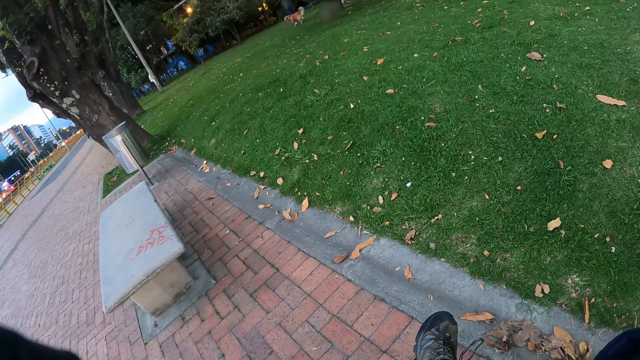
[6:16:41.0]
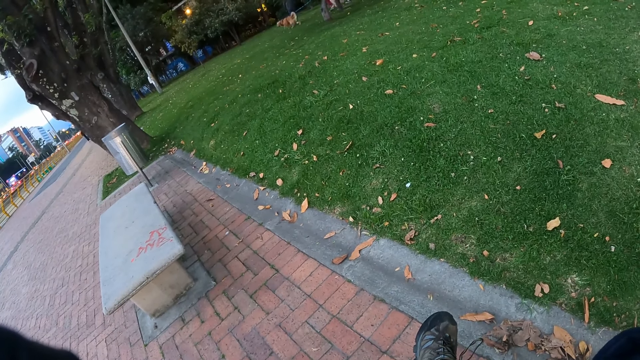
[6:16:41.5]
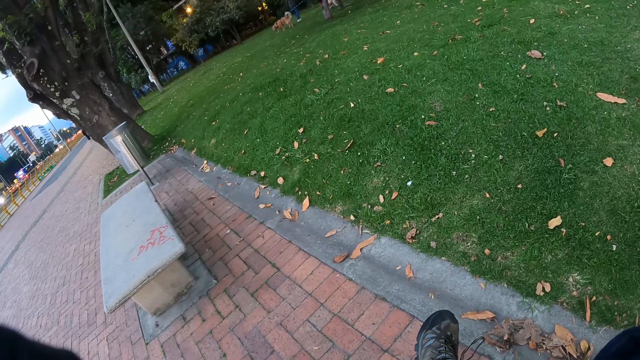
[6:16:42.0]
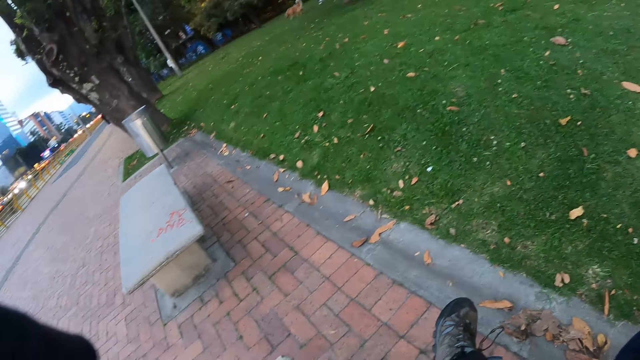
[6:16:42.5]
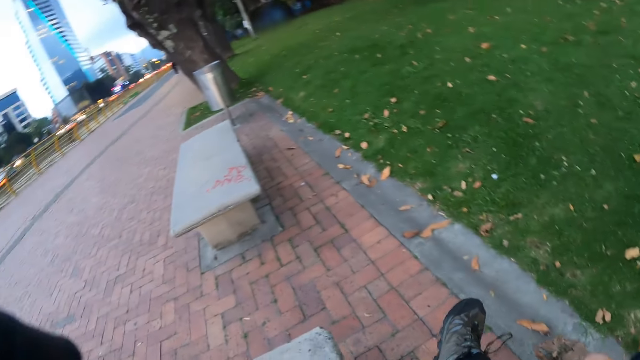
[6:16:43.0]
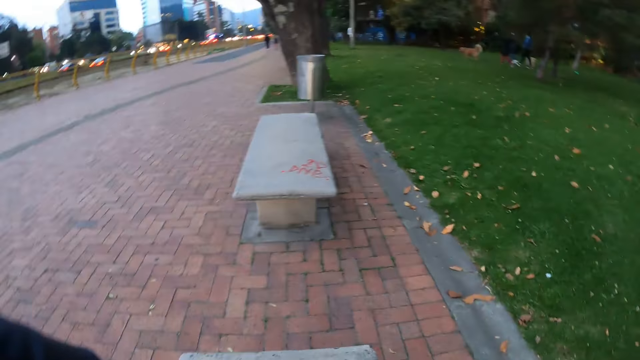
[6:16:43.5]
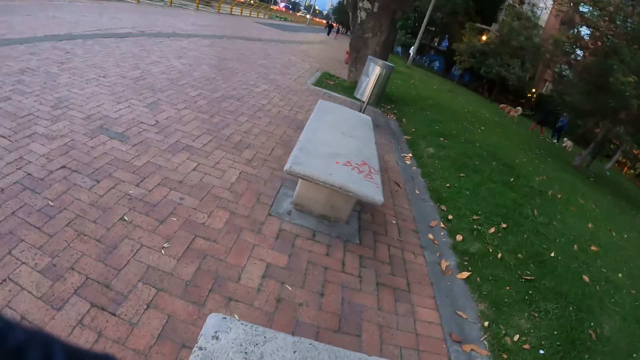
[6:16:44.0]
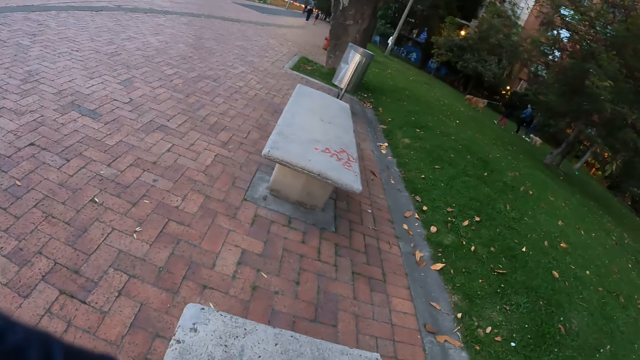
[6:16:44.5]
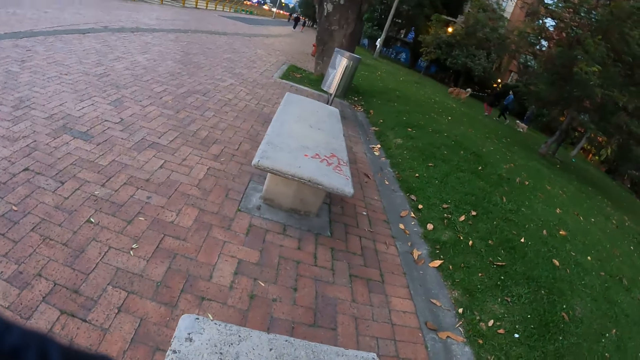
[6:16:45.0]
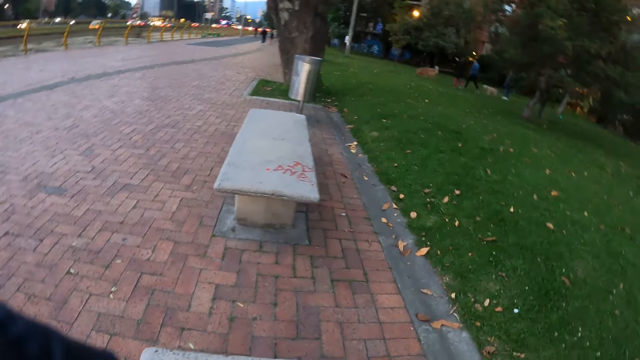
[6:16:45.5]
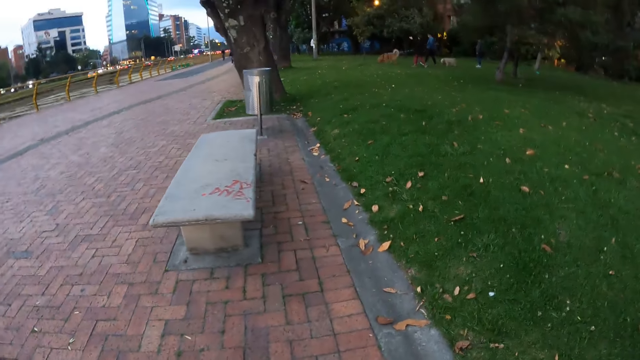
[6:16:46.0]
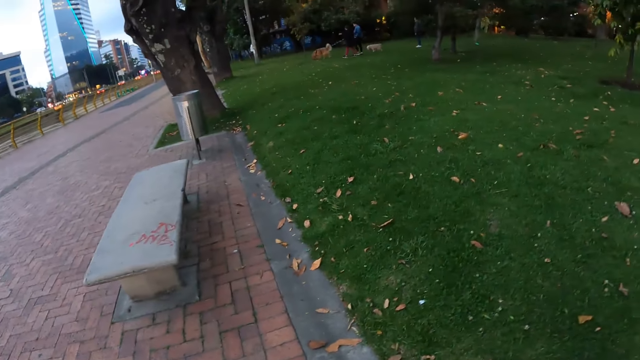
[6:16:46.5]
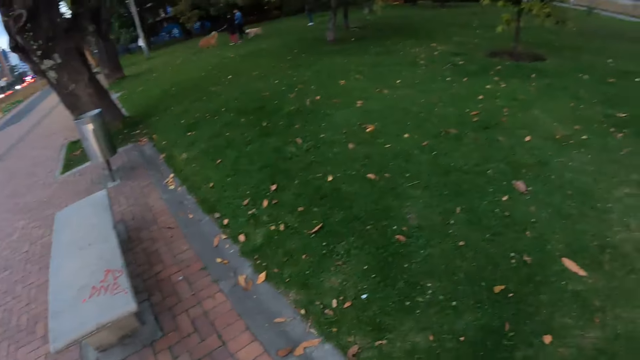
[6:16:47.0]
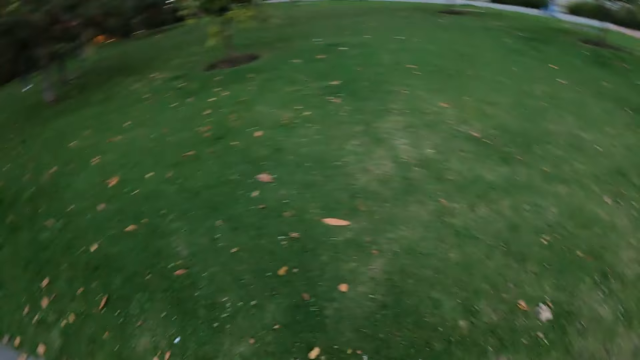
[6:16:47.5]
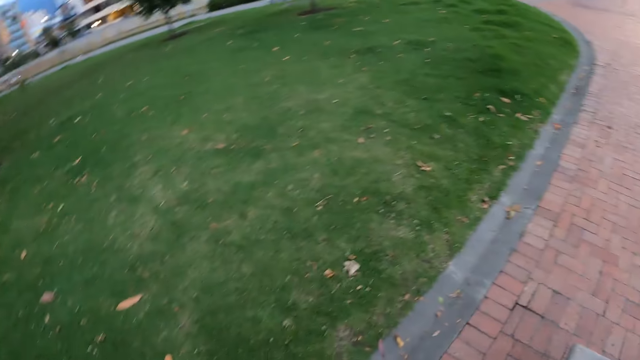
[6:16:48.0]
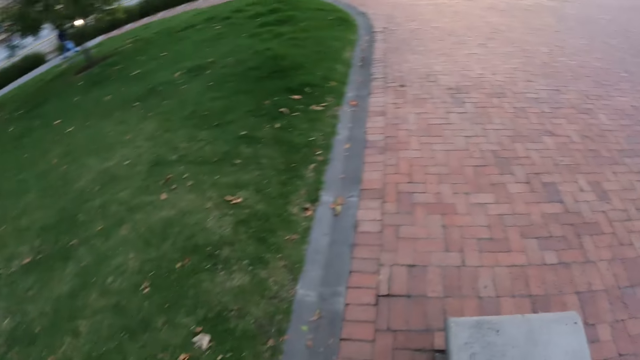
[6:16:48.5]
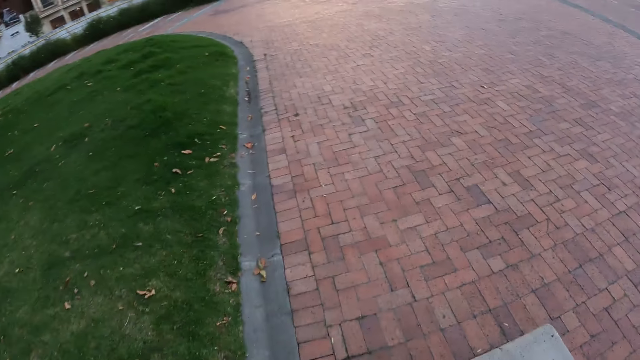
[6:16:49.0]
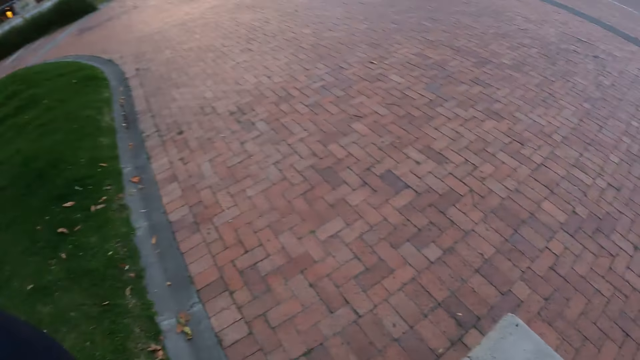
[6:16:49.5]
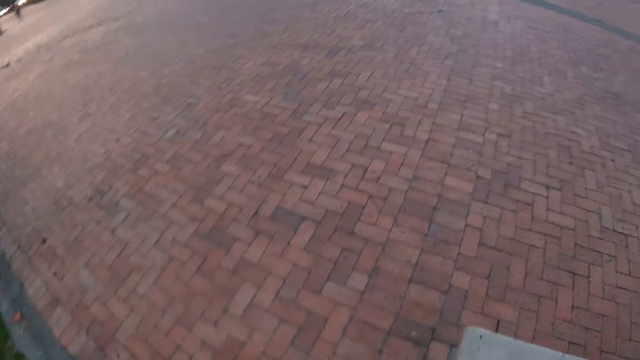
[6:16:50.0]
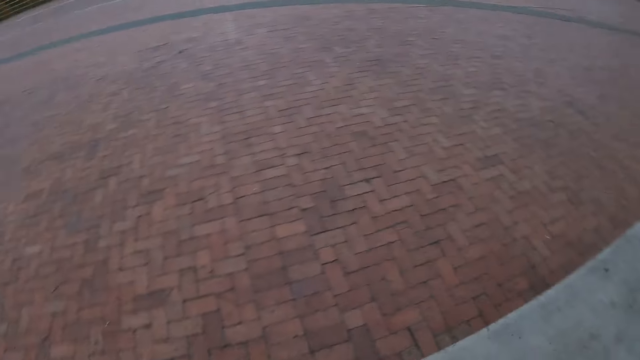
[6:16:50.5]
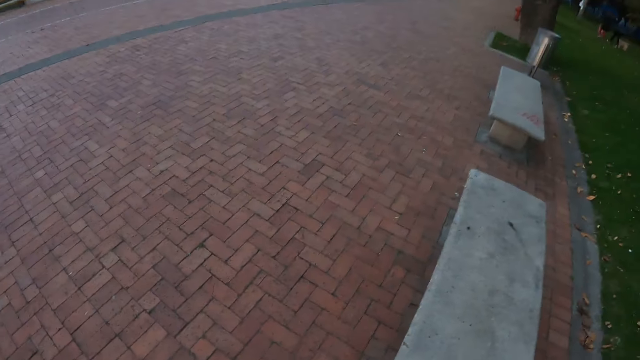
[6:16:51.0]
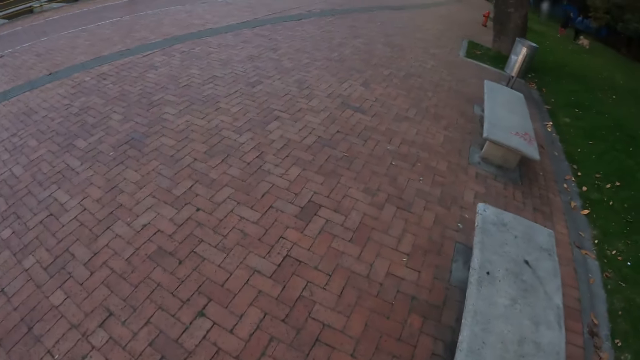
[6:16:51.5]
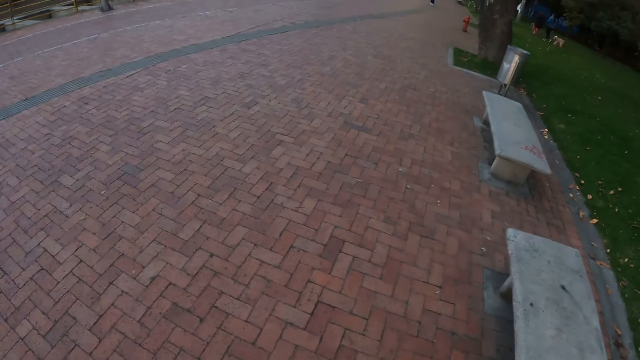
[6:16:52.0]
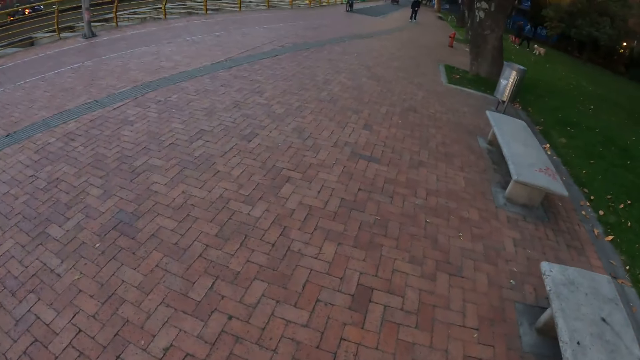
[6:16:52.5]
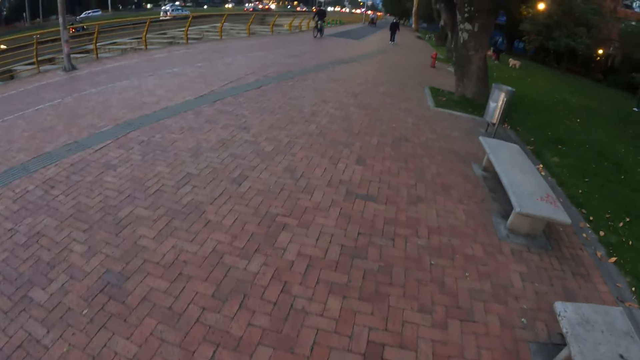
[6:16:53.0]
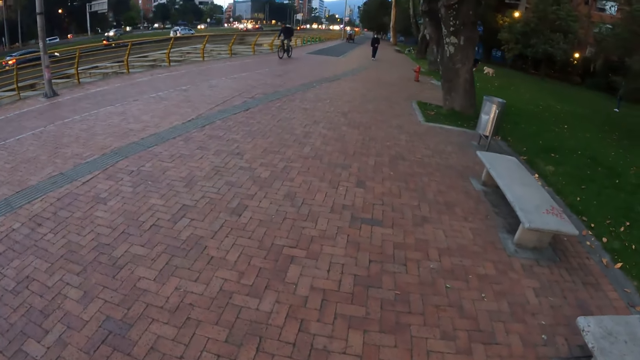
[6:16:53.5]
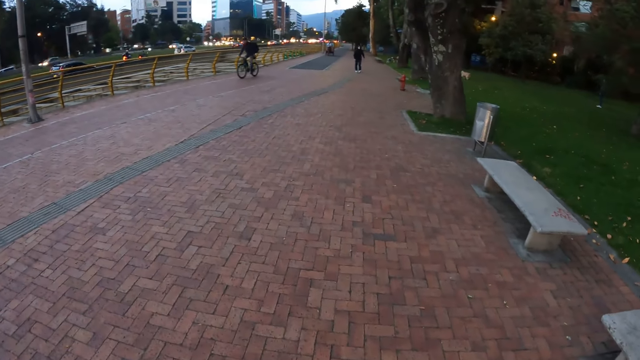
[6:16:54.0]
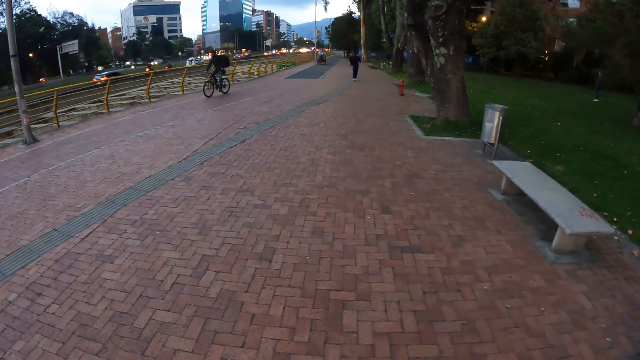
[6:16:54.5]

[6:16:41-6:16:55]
The camera wearer looks around. They stand up. They look around and walk on the road. They walk and lift the hand up. They walk and look around.

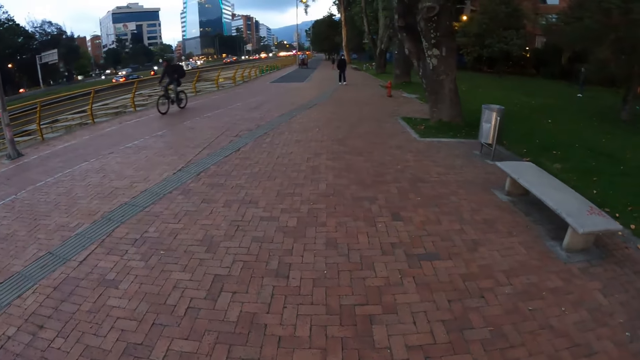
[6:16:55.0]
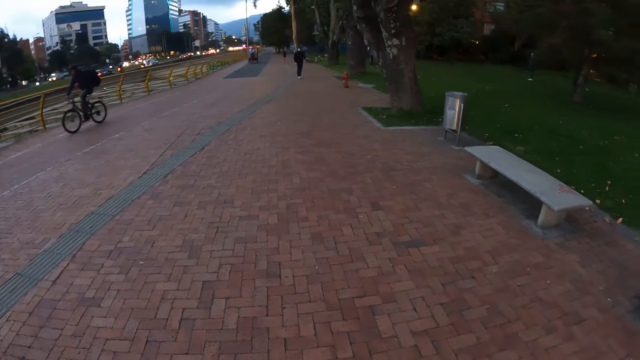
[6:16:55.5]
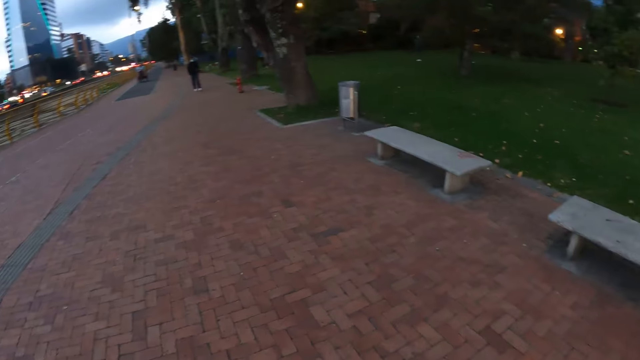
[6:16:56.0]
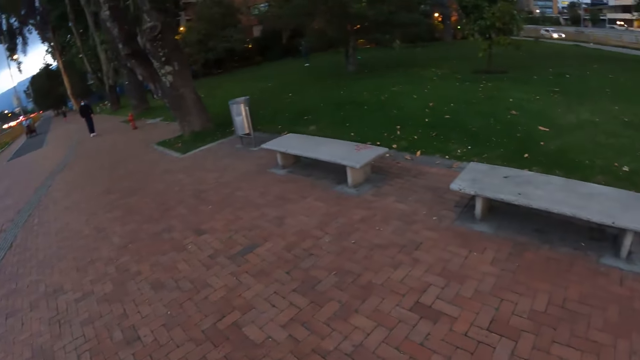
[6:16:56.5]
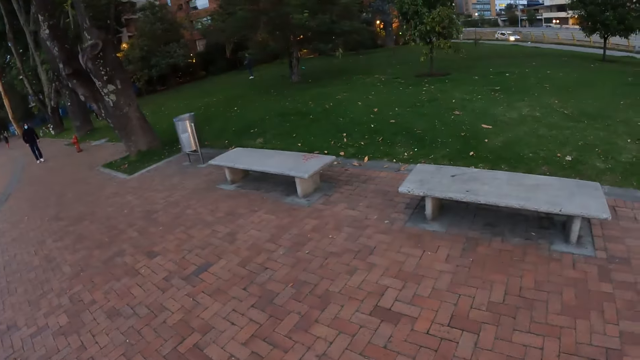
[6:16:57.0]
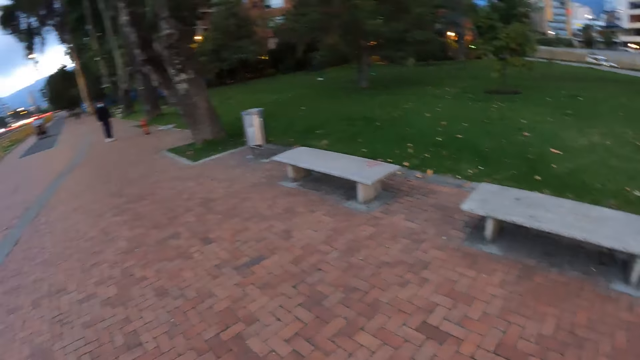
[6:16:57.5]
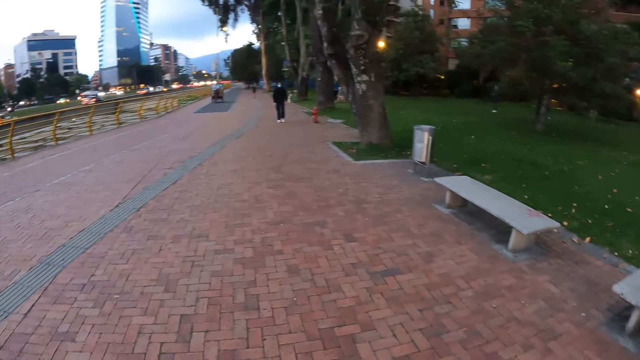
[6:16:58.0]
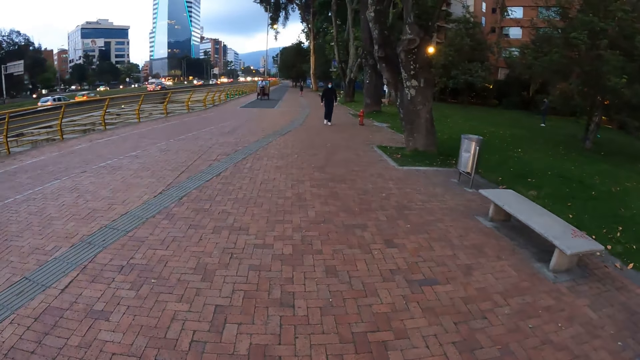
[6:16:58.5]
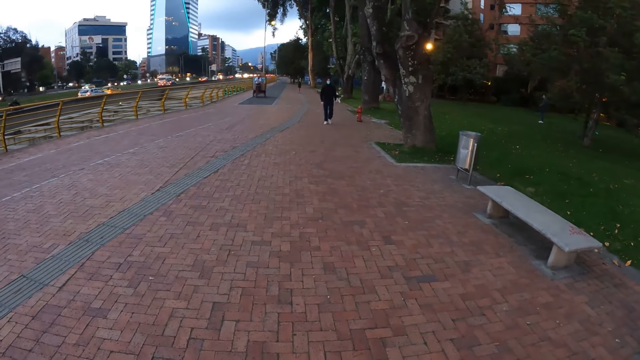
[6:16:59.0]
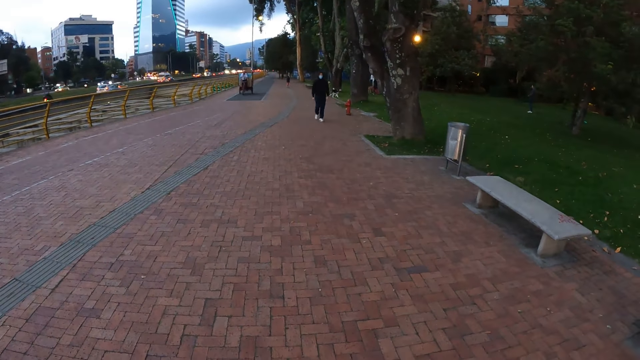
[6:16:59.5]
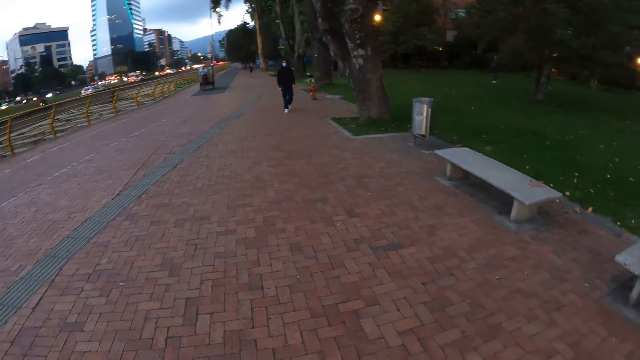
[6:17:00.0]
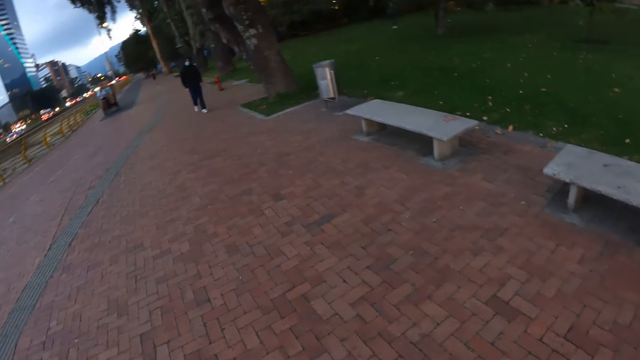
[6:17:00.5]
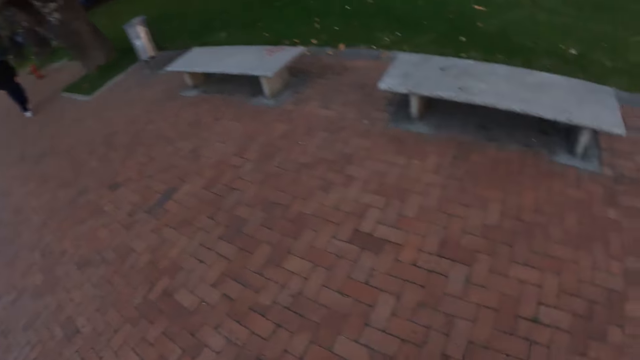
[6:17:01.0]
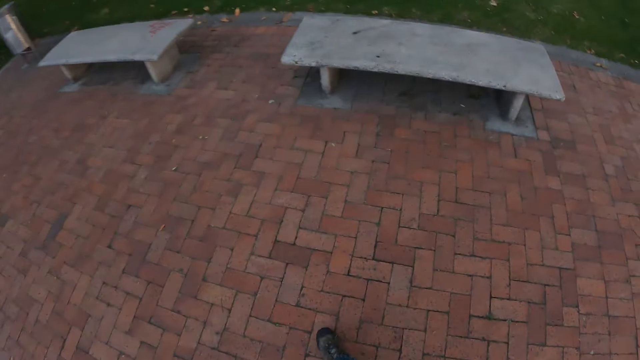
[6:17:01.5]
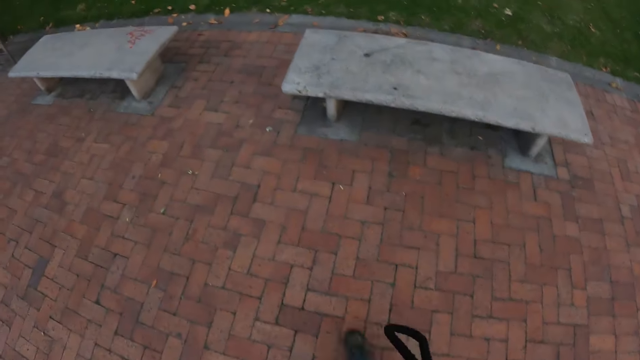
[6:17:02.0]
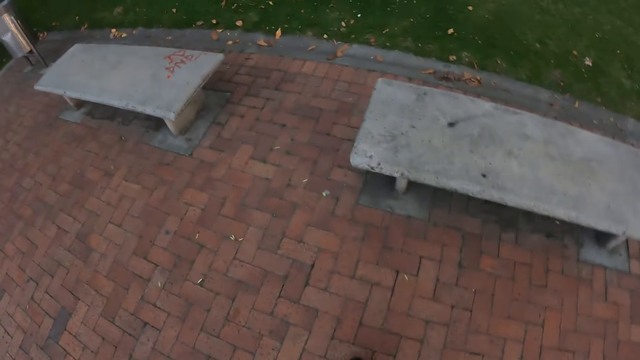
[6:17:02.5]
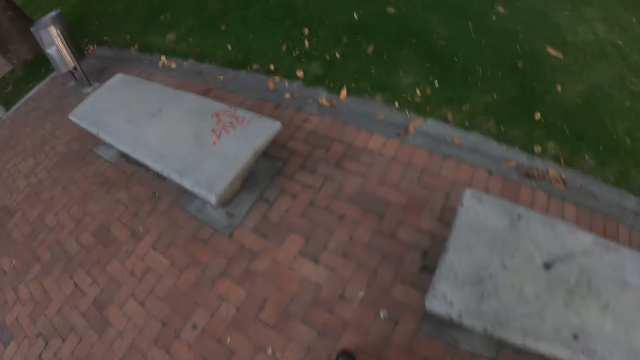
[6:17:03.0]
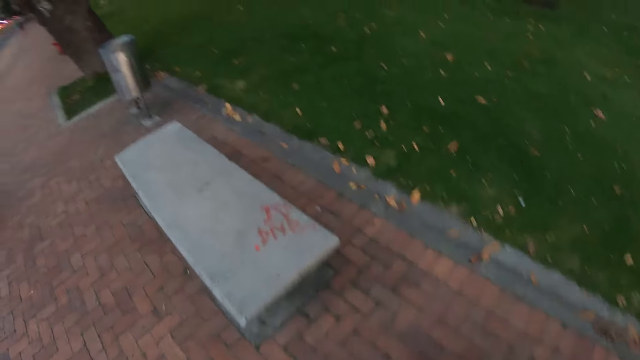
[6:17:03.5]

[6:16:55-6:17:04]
The camera wearer looks around. They look at the dog. They look around and walk to the bench.
